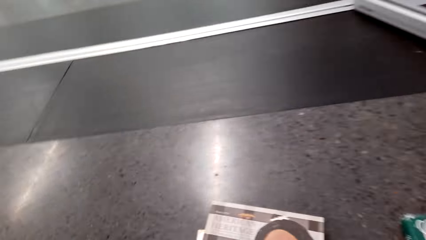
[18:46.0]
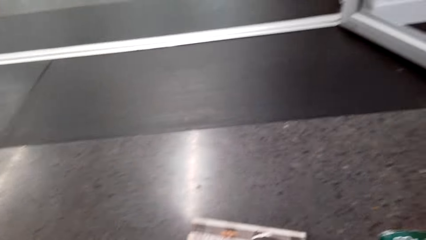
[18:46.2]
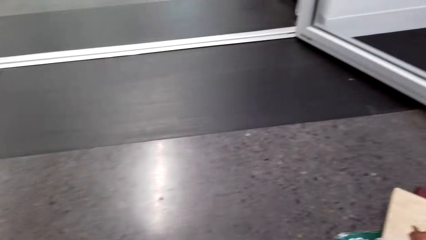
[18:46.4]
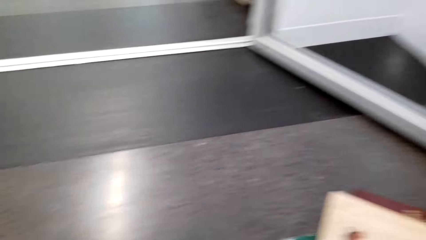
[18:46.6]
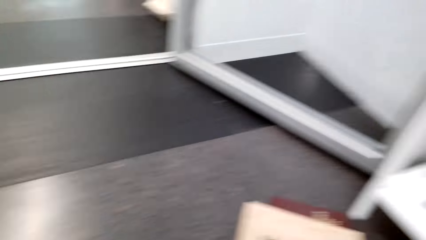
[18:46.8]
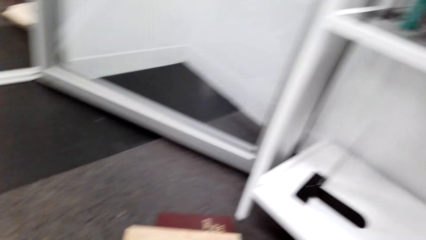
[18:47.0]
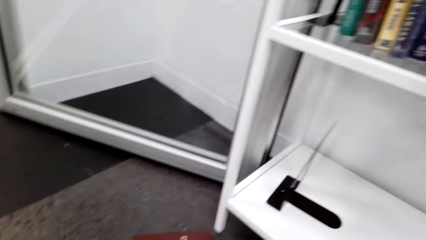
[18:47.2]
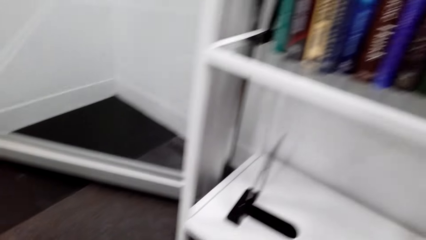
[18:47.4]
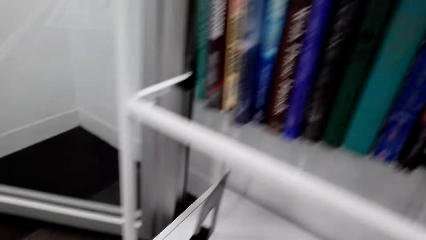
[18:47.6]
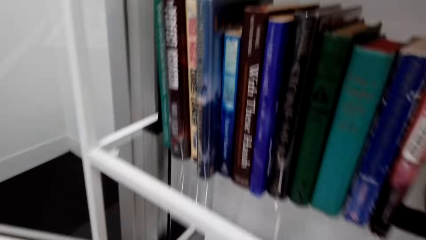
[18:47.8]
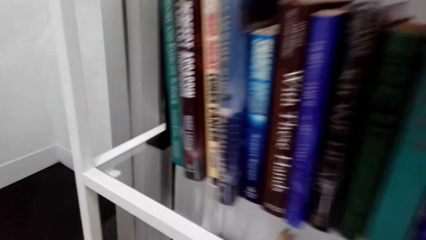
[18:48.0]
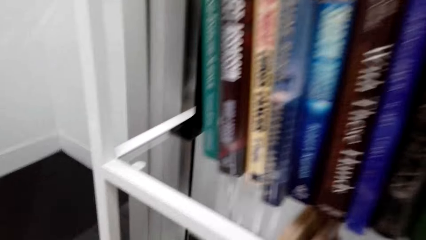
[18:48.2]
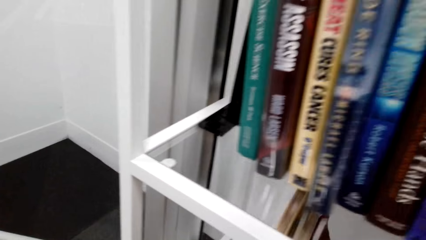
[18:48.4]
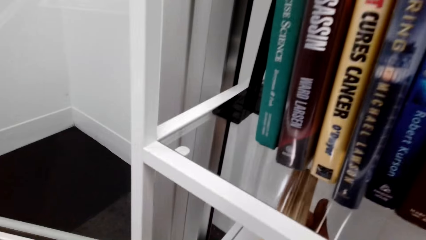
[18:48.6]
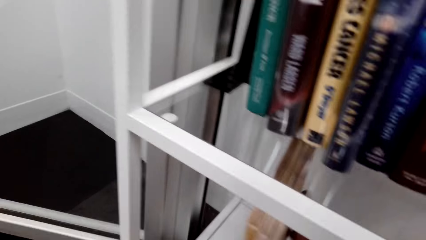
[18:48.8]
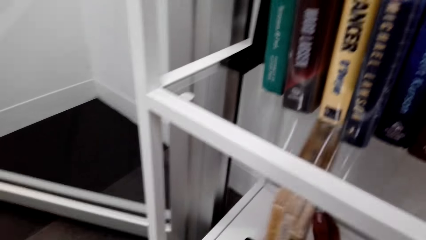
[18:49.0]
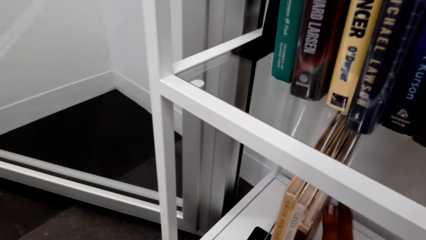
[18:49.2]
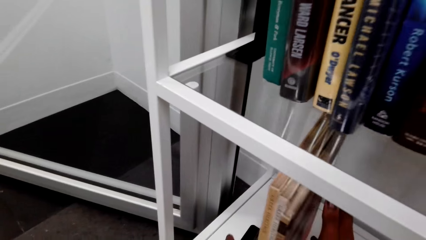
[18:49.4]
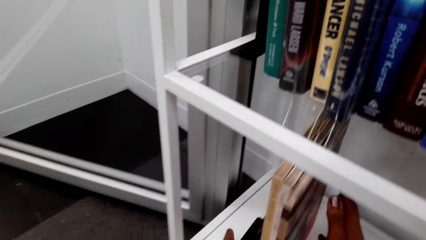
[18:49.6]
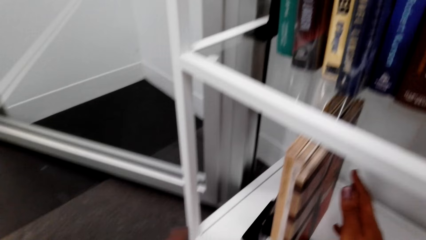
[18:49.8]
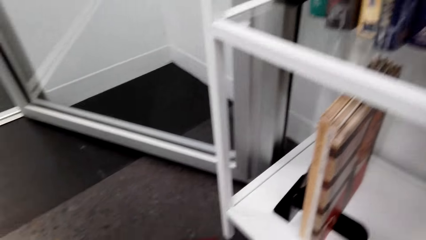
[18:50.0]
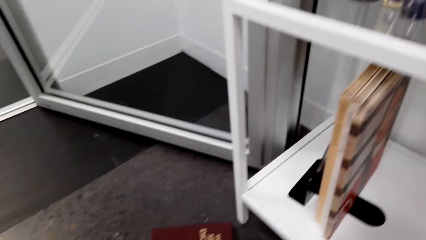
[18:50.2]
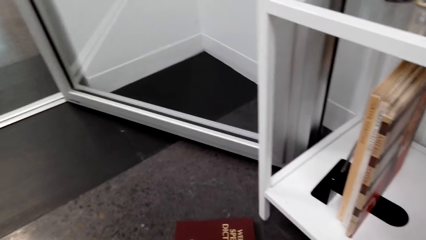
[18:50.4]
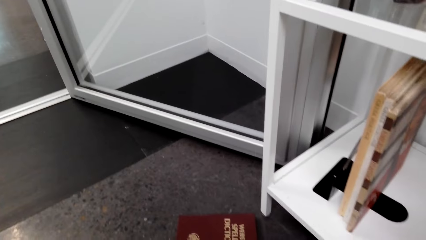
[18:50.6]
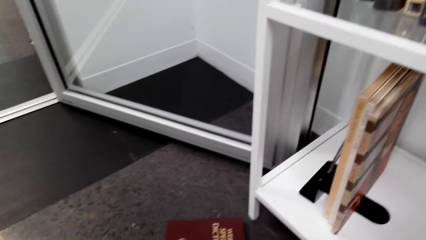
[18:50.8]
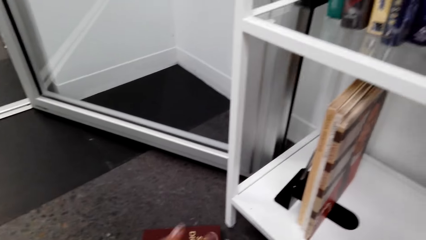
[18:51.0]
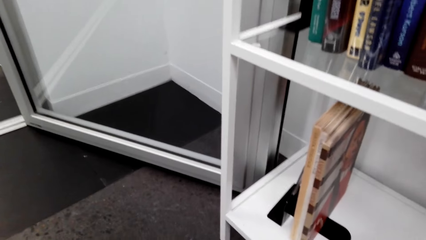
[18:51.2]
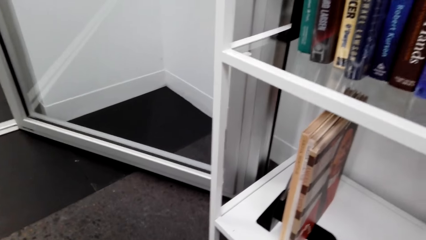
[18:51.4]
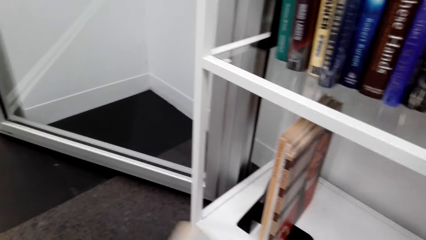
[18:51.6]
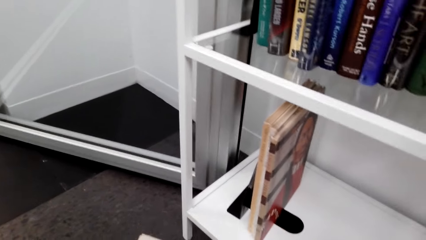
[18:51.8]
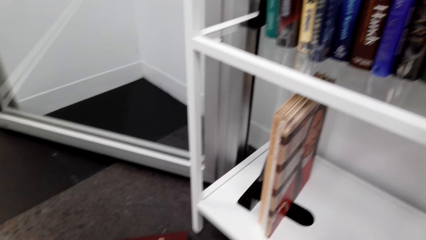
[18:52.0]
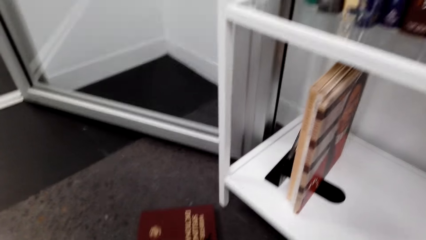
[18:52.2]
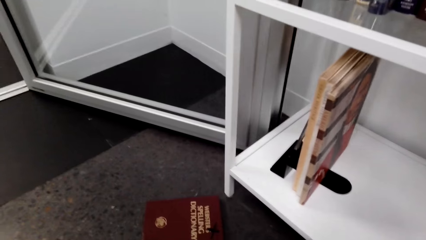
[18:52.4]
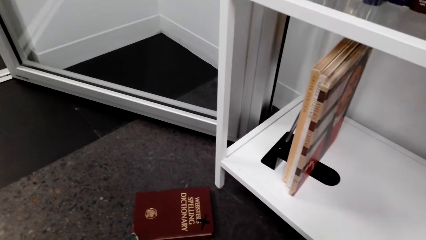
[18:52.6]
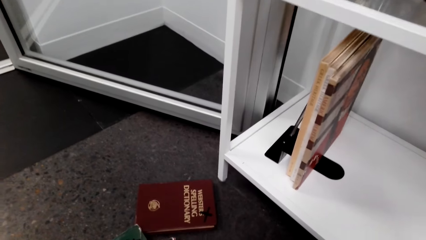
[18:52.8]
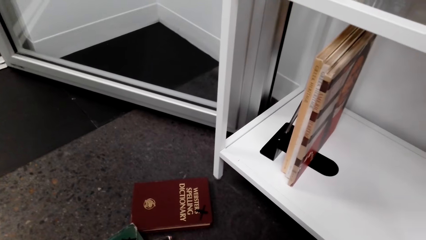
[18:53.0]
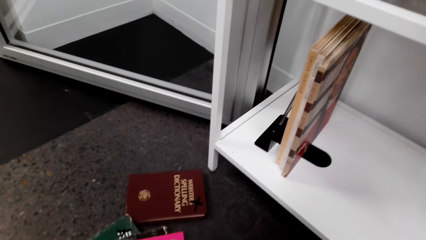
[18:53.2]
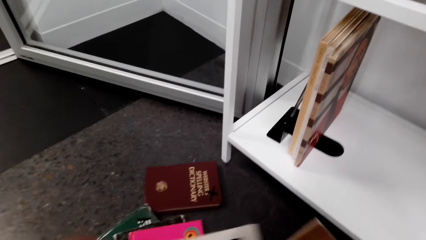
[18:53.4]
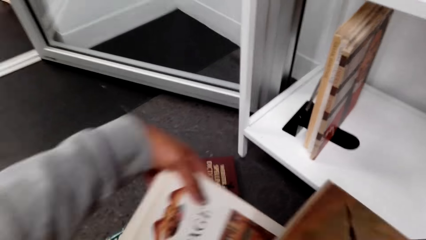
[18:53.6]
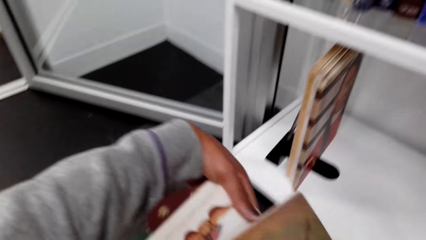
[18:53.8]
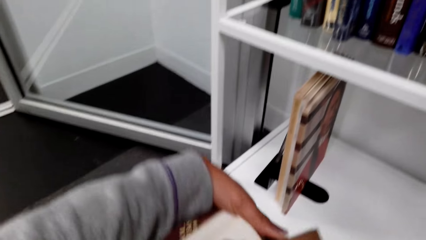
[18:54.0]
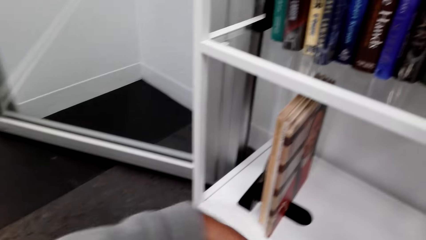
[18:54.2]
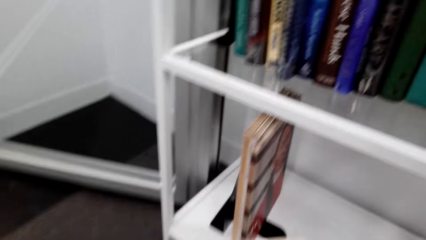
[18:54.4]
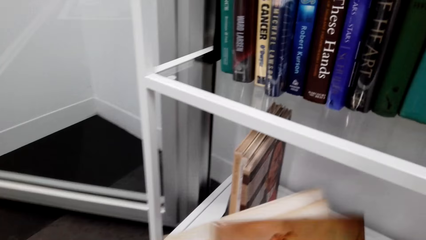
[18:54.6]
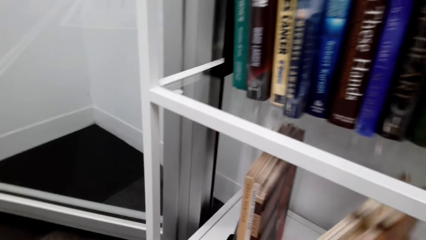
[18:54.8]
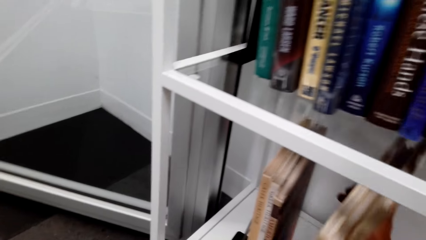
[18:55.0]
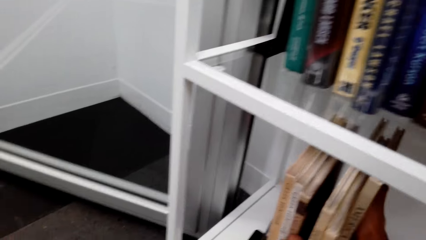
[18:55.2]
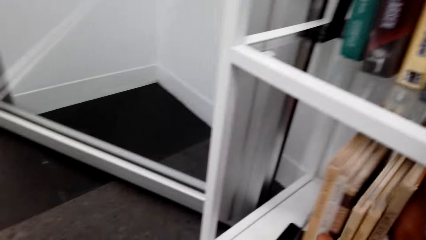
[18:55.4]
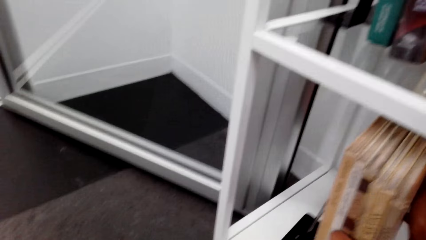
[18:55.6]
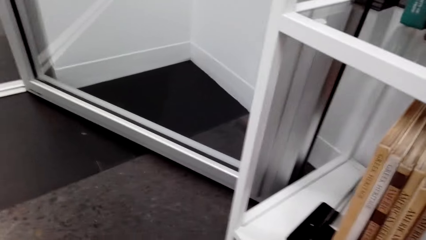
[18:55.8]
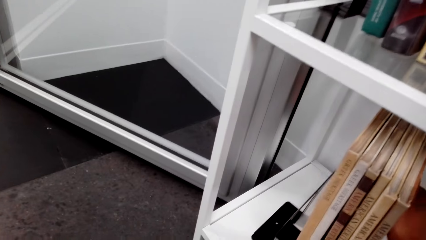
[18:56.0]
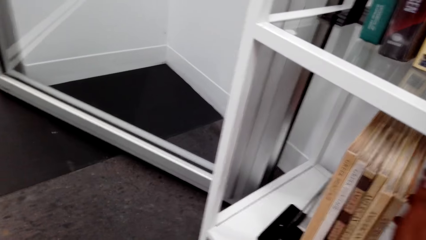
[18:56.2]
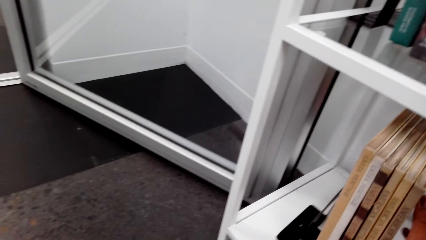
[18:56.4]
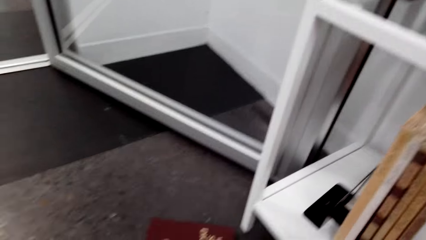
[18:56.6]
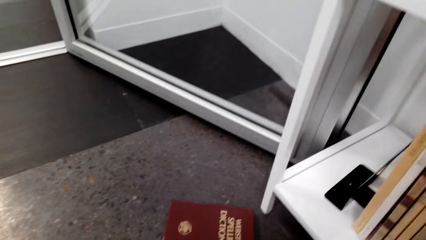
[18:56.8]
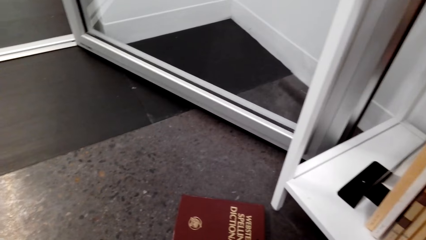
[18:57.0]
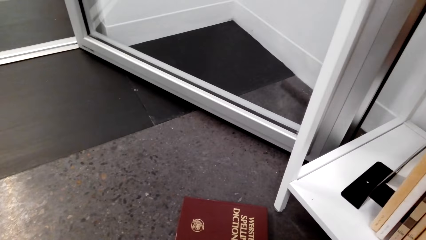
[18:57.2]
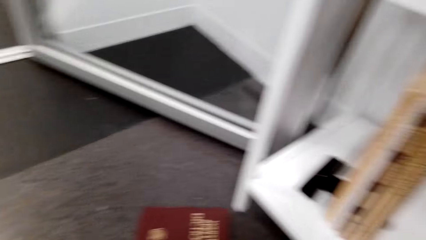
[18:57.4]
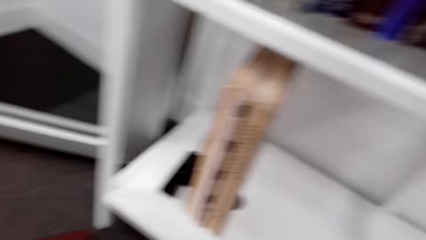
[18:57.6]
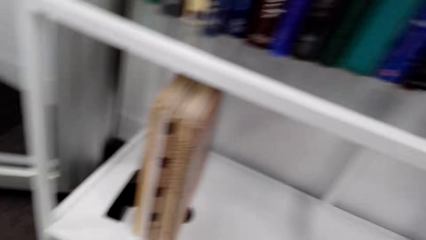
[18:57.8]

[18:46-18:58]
The camera wearer picks the books from the floor. They put the books on the bookshelf. They pick the books from the floor. They hold the books and look at the books. They put the books on the bookshelf.

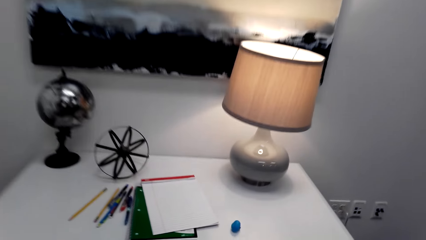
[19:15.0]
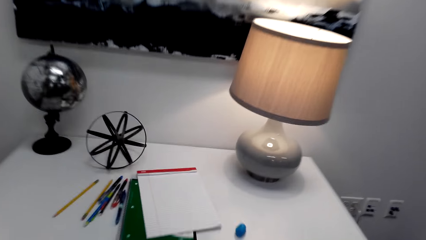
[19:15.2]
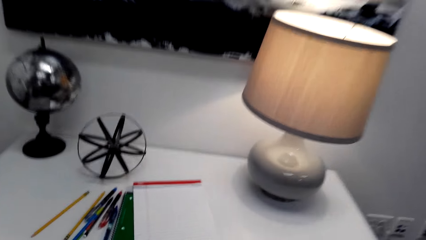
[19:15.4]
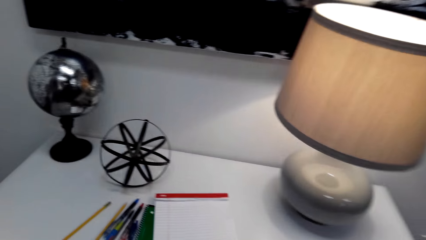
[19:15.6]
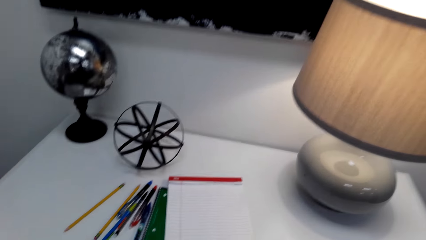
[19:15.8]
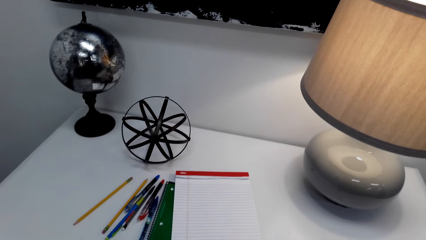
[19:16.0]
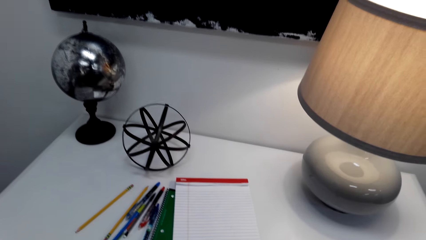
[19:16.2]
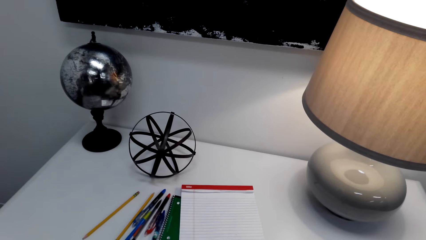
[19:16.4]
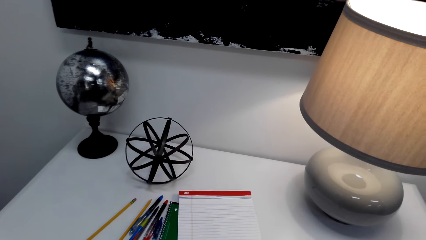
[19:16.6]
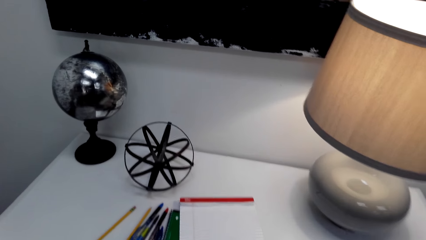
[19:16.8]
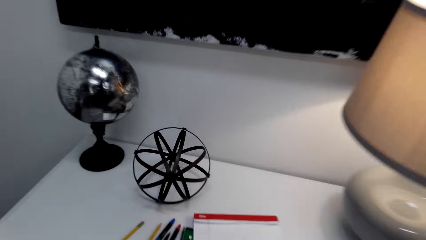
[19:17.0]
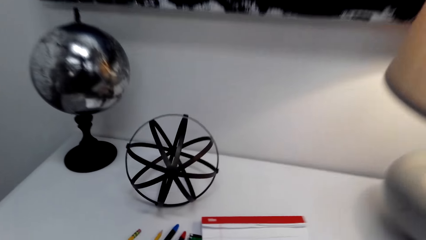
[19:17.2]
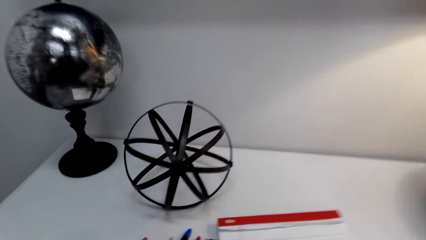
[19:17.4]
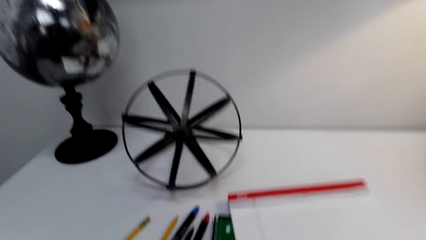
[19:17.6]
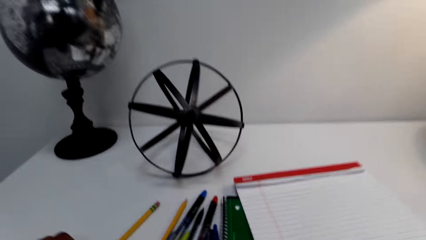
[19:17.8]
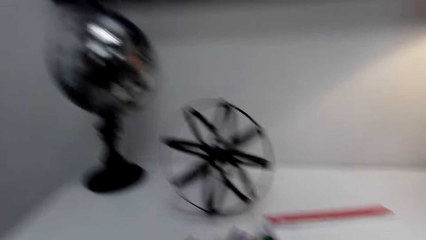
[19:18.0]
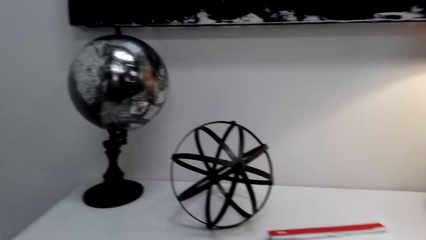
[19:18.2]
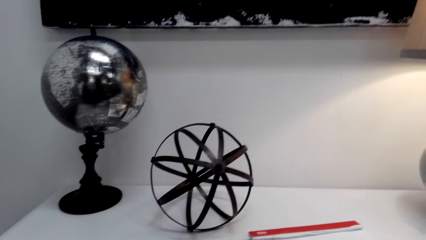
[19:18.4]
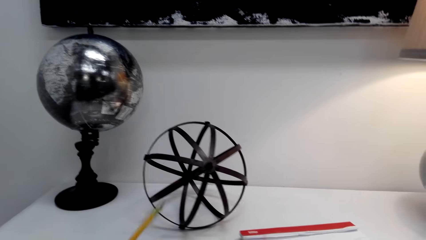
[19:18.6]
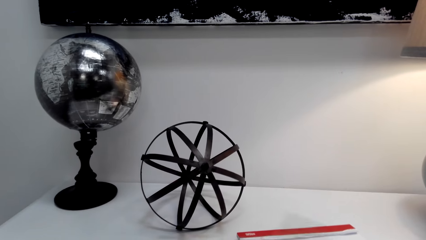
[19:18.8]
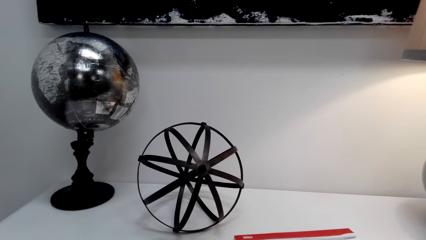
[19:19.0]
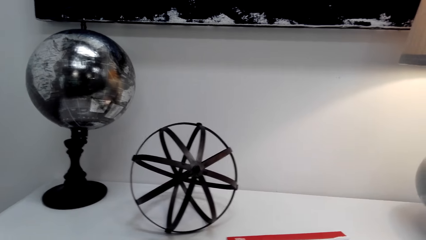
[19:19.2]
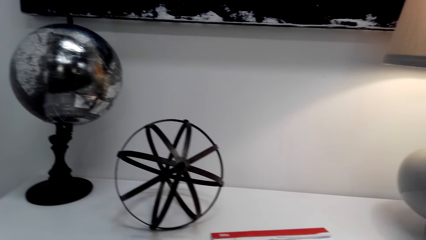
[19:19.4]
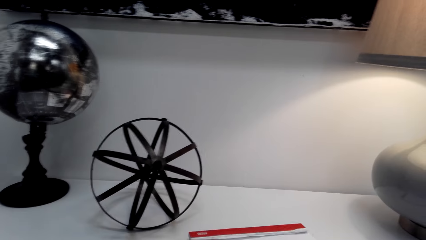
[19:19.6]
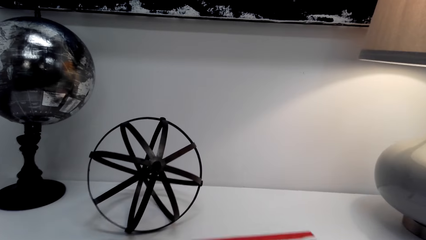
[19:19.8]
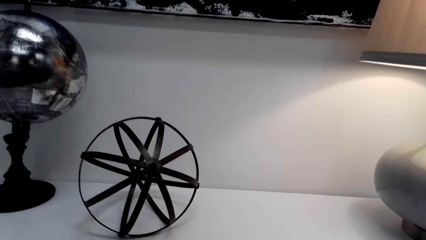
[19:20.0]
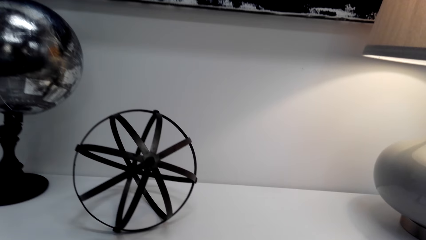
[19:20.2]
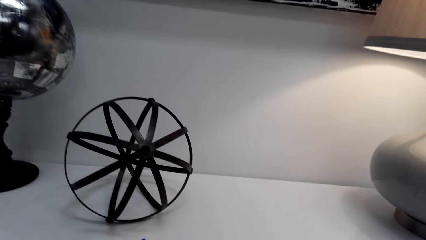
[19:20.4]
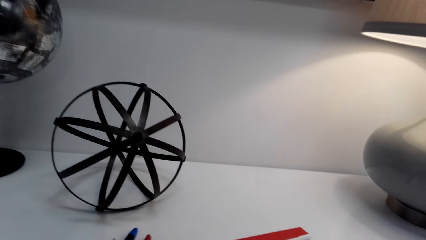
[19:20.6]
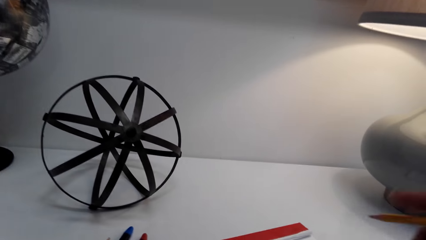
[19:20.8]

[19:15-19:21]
A person speaks to the camera wearer. The camera wearer speaks to the person.
